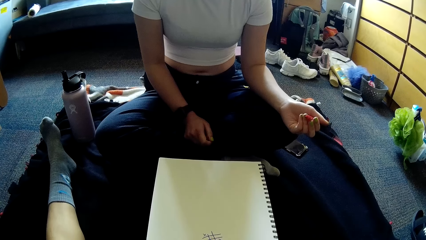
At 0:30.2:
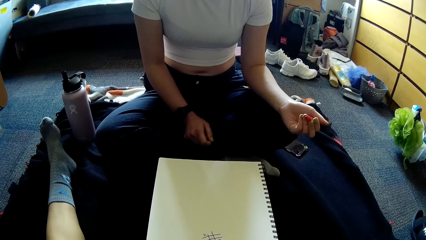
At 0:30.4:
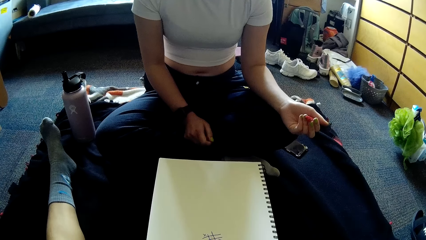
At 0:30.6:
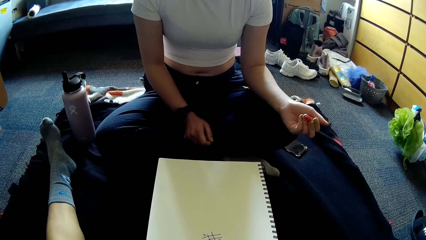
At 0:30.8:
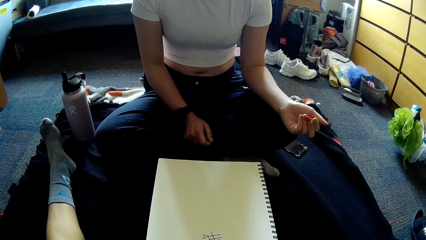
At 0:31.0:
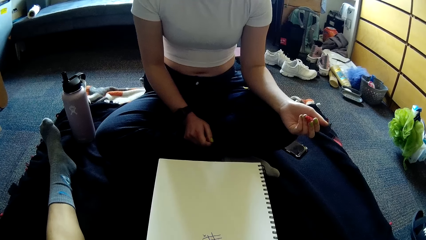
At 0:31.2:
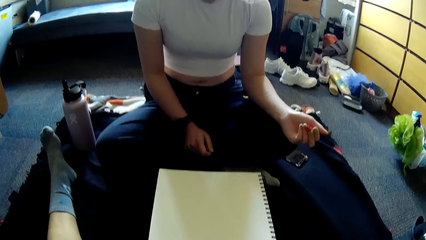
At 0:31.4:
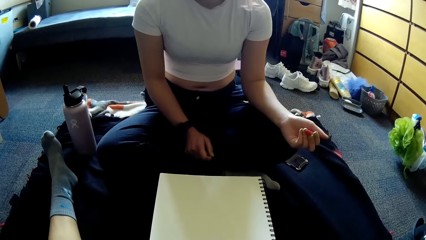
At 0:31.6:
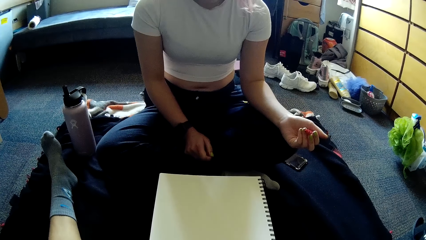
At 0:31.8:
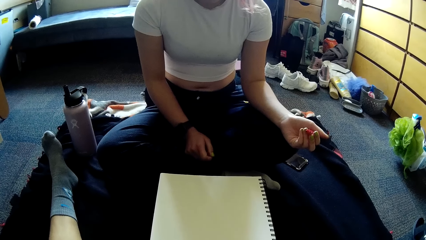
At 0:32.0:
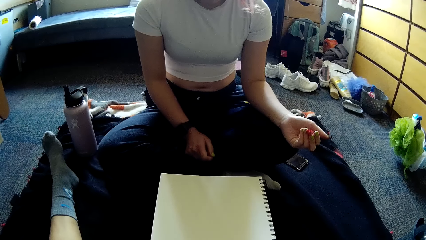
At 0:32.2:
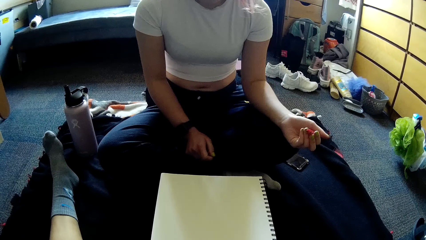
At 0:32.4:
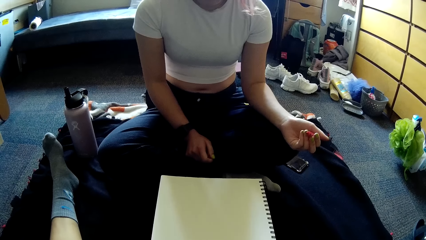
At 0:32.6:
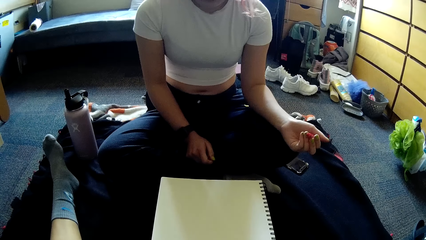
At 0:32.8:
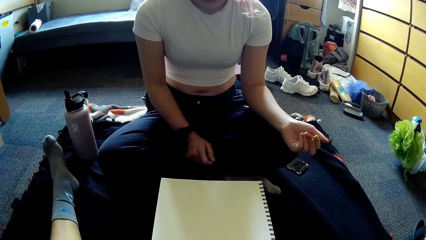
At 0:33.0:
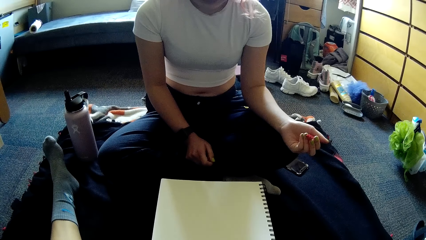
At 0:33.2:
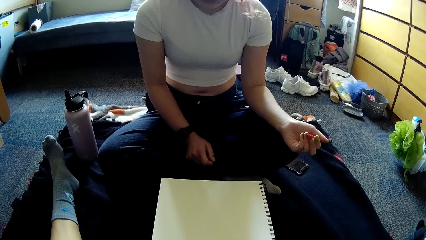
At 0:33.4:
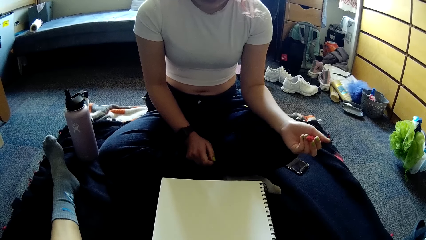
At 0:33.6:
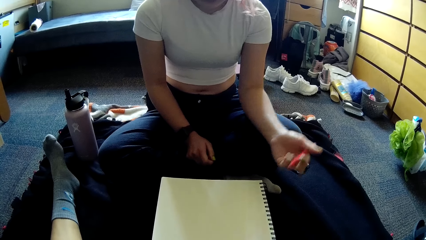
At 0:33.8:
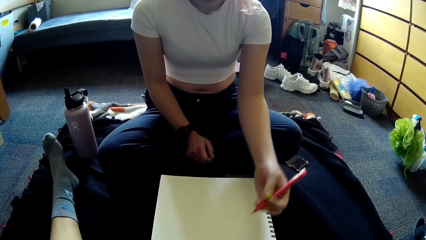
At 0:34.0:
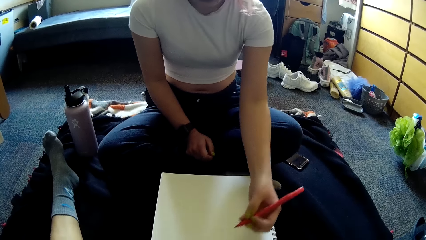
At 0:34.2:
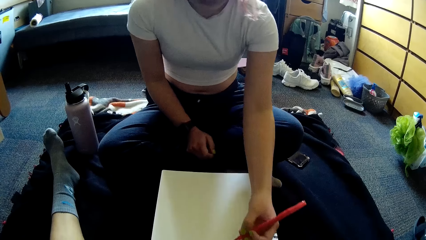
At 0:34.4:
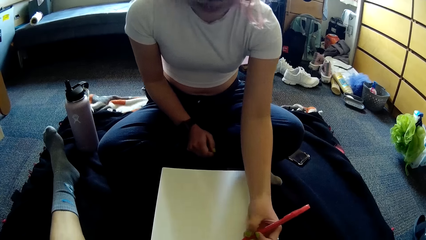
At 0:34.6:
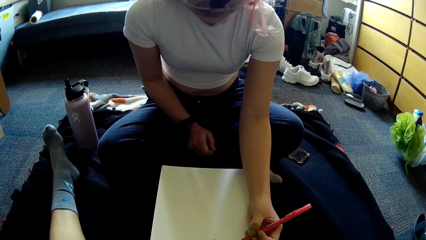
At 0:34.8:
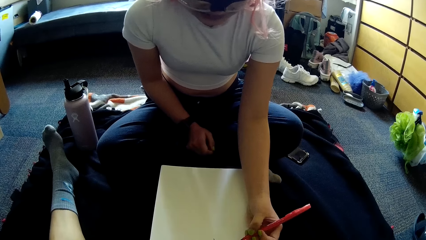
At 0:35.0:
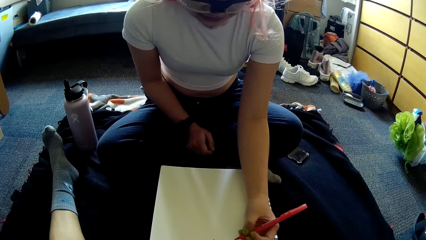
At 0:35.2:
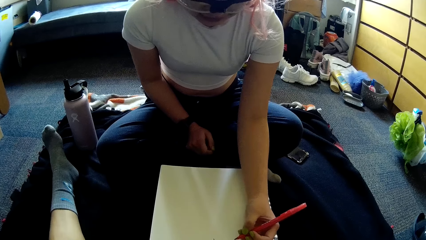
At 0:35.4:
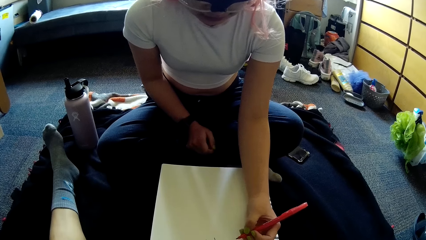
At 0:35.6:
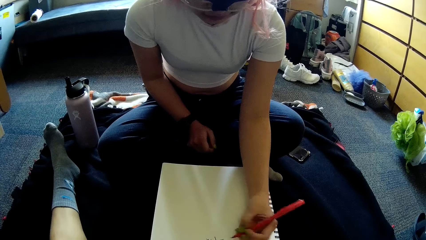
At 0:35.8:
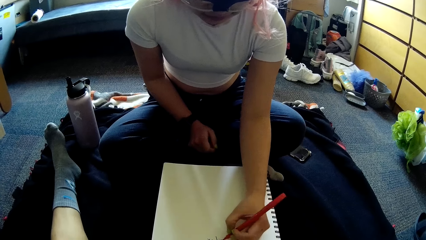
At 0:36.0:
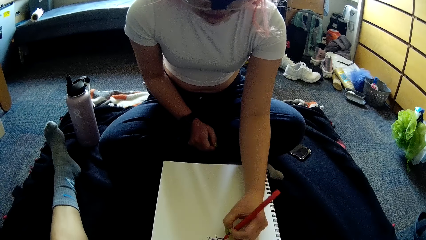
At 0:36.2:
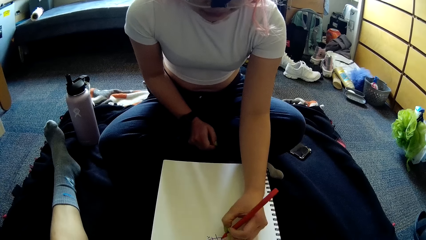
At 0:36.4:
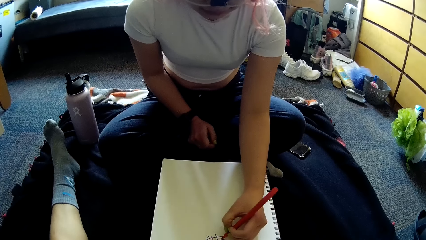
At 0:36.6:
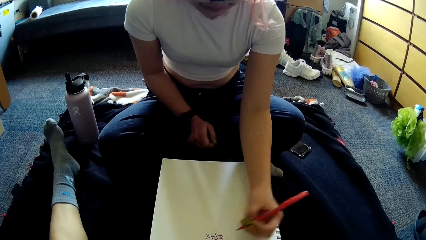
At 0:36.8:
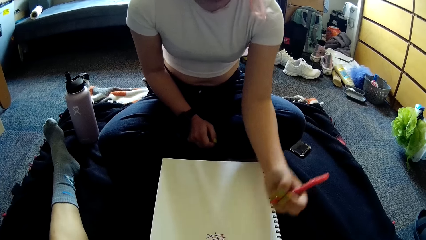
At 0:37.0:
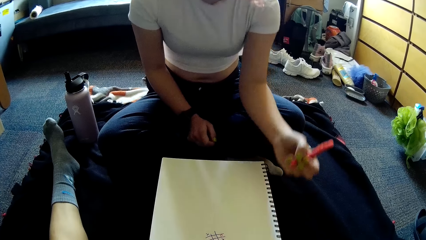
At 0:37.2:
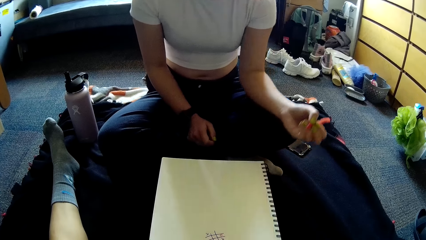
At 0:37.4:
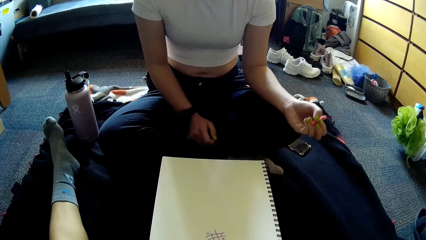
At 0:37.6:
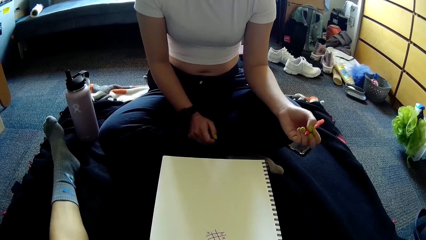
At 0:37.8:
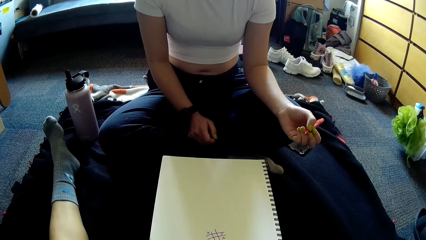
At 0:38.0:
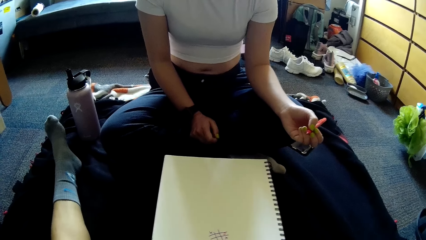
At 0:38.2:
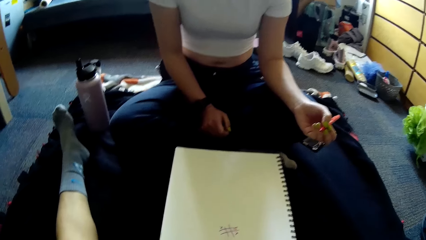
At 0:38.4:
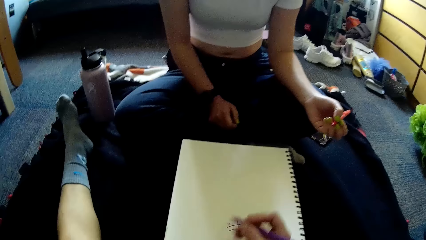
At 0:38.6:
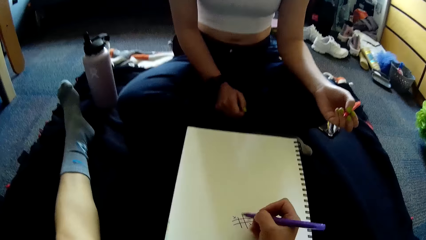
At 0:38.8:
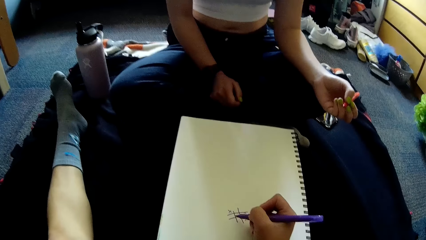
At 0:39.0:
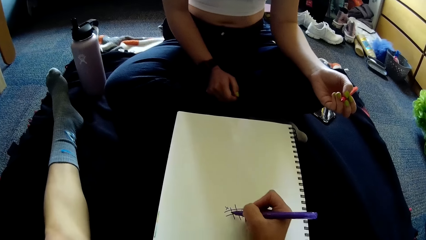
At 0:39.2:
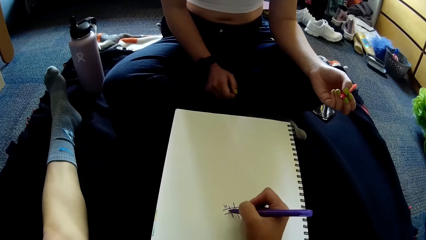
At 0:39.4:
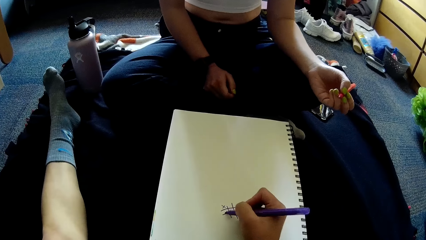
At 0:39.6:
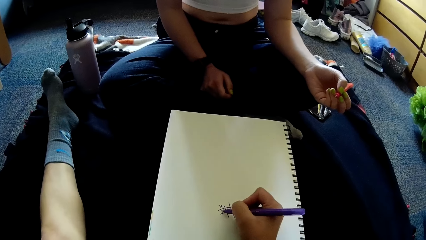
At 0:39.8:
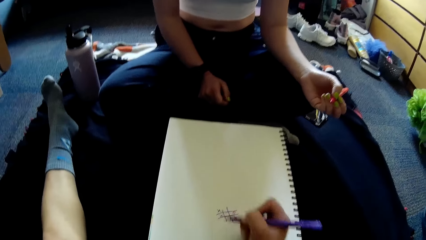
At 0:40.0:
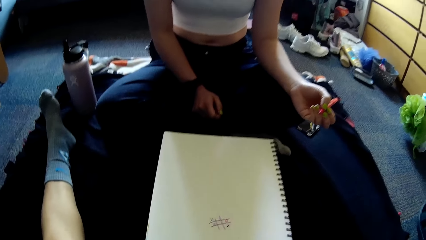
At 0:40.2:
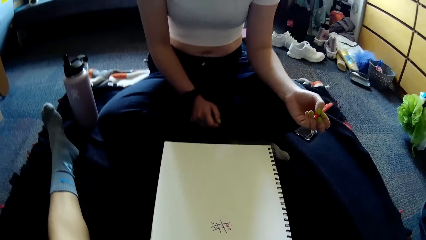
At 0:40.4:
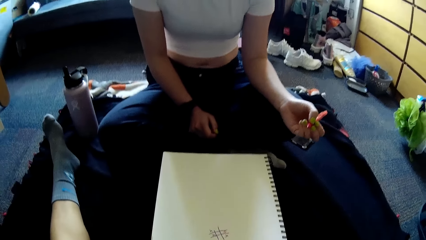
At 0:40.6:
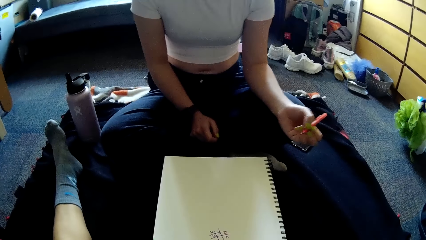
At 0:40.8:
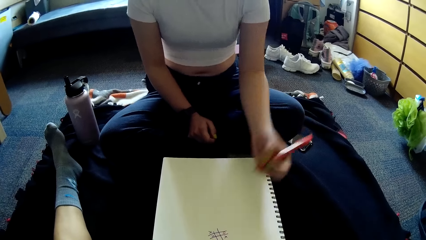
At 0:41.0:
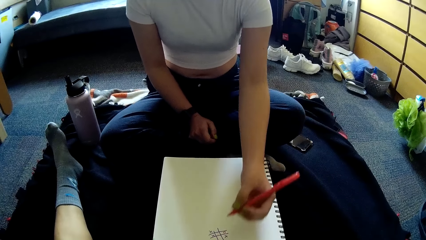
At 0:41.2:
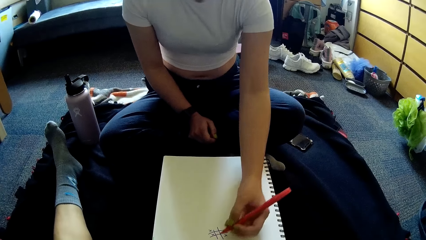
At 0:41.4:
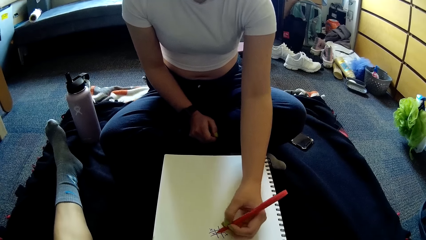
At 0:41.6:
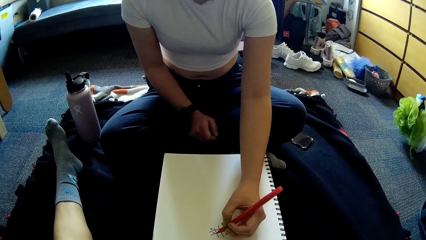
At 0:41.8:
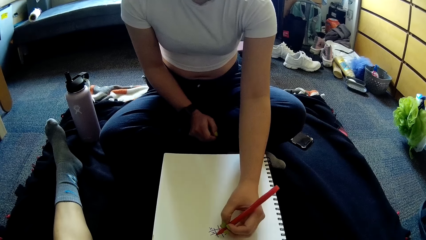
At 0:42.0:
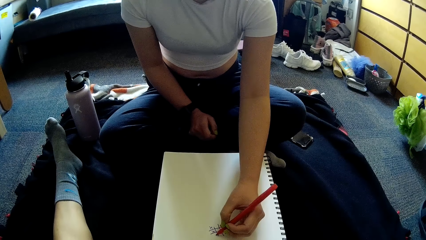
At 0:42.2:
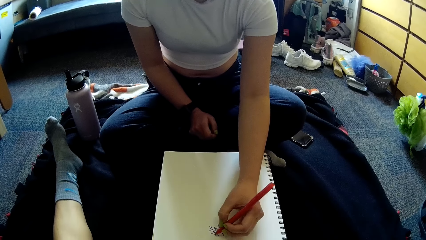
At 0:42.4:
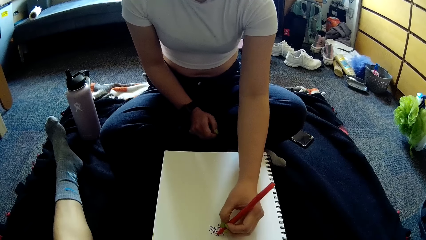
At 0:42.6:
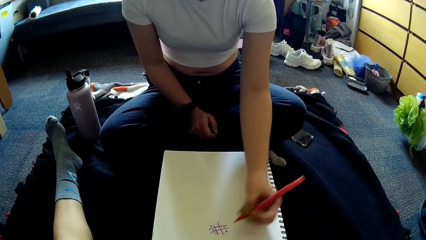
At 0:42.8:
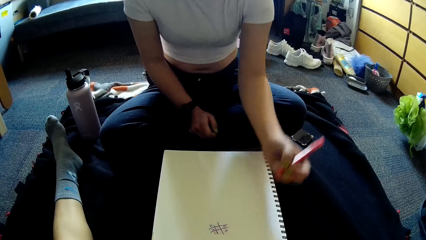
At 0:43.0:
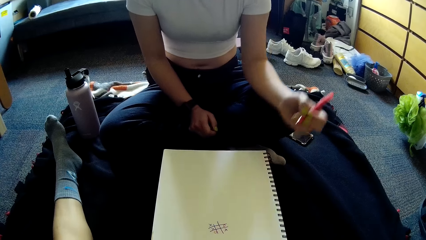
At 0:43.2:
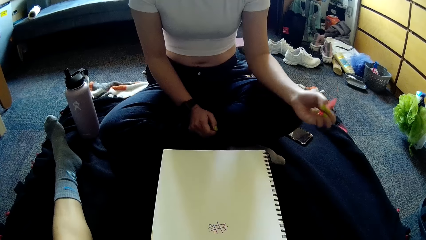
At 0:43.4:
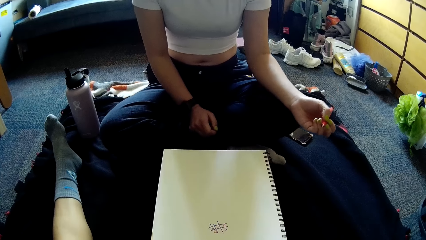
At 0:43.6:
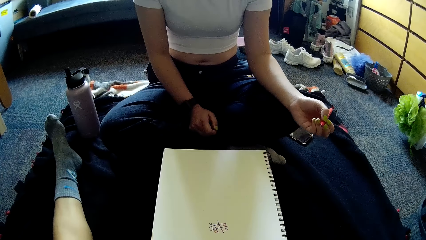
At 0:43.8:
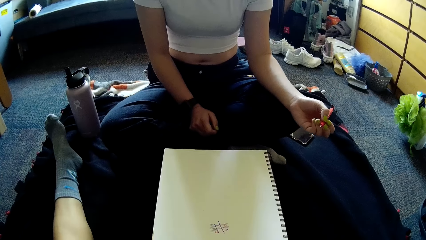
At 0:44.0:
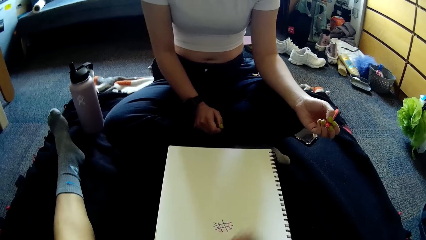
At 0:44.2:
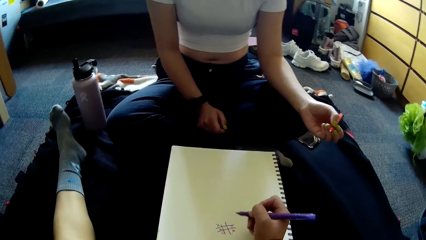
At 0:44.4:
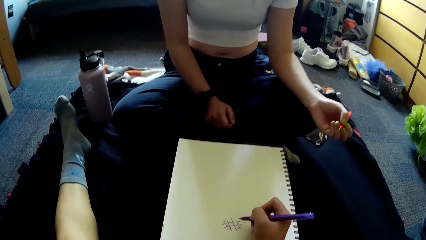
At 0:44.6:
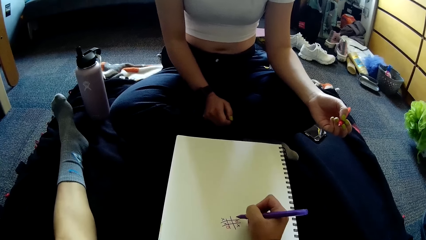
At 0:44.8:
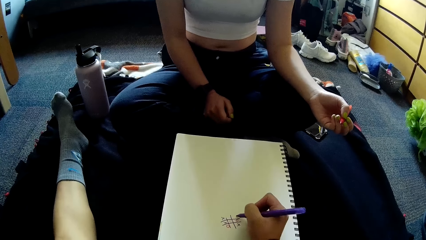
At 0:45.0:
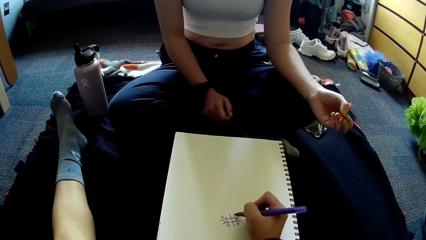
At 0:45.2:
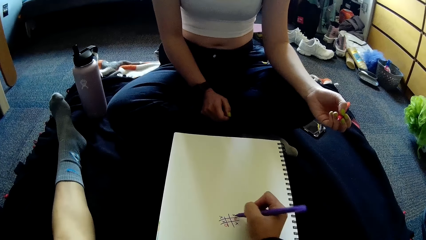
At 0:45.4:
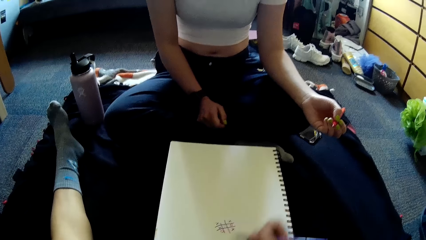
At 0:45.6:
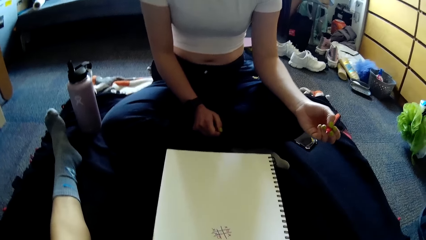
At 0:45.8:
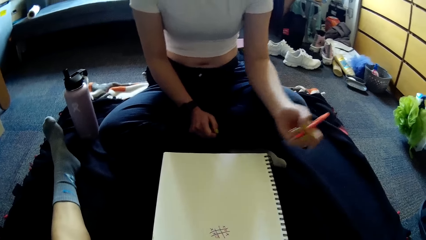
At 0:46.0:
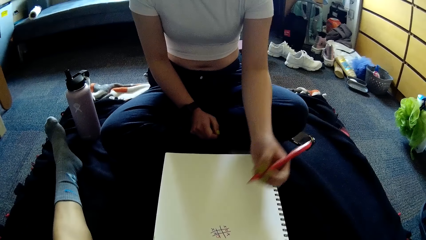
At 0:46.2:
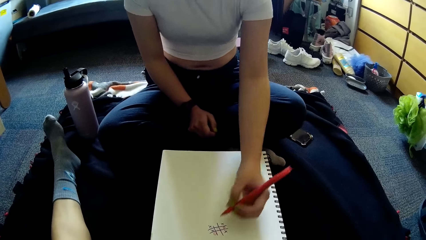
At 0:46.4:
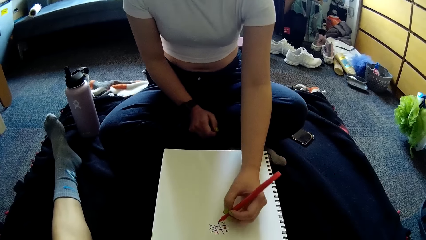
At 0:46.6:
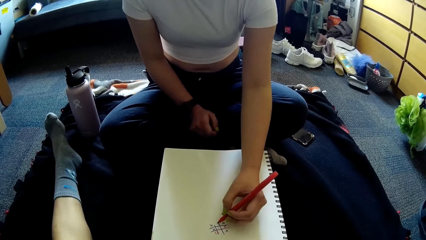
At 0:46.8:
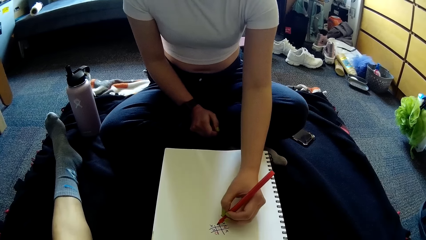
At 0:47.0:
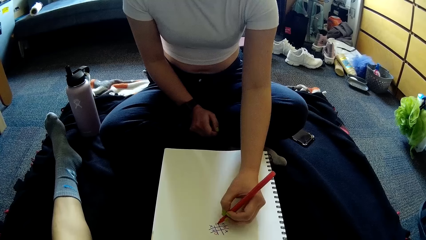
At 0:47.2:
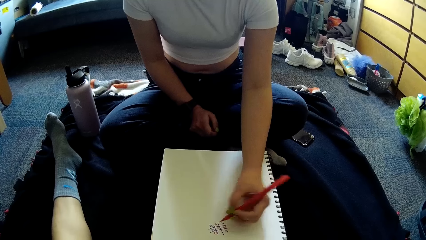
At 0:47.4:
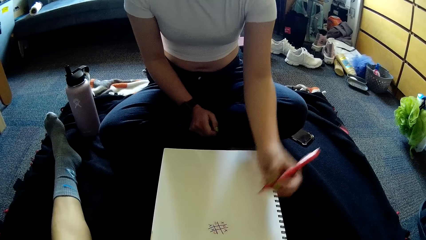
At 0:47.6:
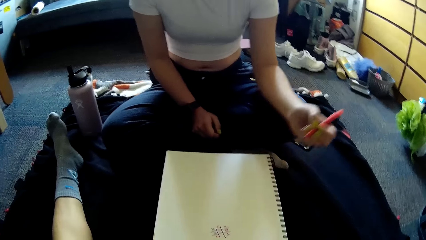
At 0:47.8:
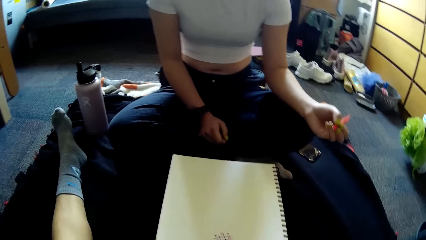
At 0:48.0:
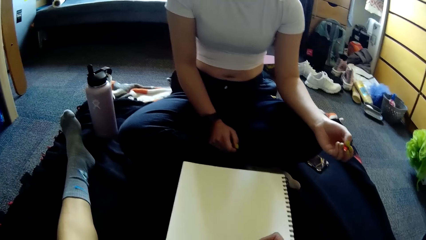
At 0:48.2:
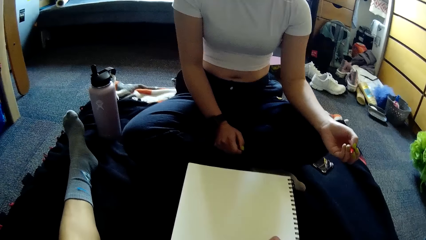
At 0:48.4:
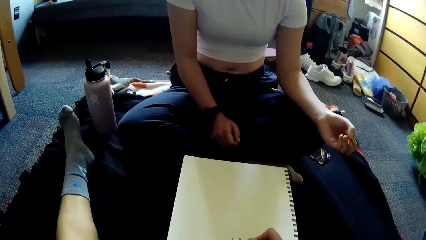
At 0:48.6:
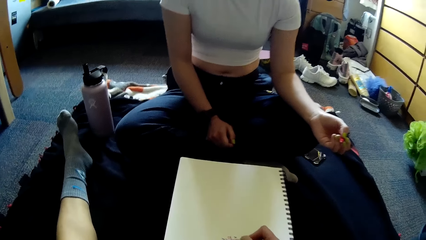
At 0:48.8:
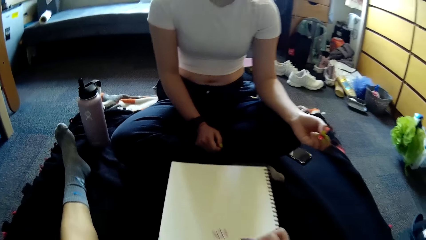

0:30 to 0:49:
The woman plays paper game with the pen in her left hand on the jotter. The camera wearer plays paper game with the pen in the right hand on the jotter. The woman plays paper game with the pen in her left hand on the jotter. The camera wearer plays paper game with the pen in the right hand on the jotter. The woman plays paper game with the pen in her left hand on the jotter. The camera wearer plays paper game with the pen in the right hand on the jotter.
